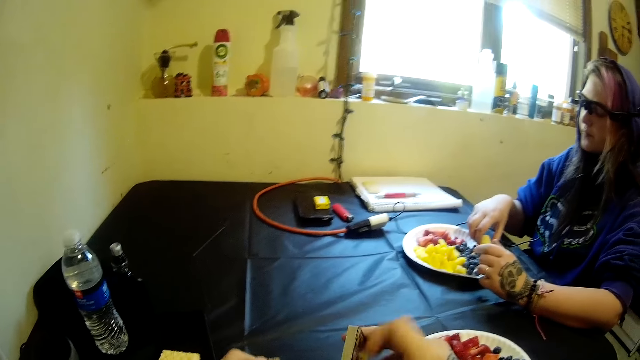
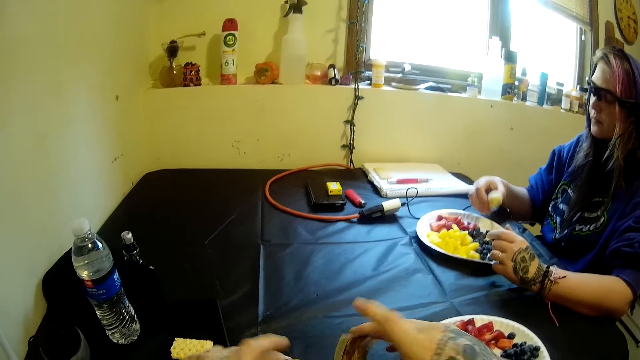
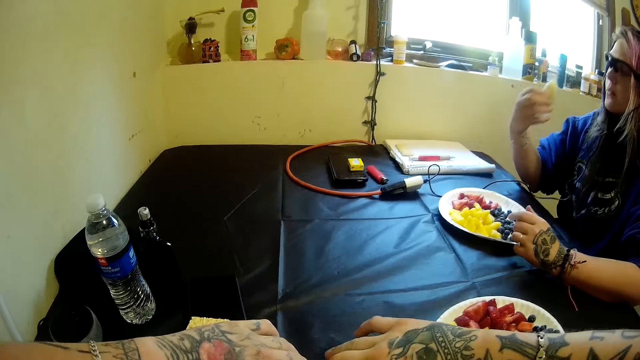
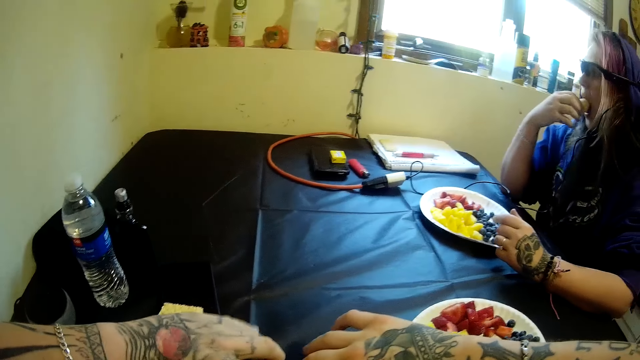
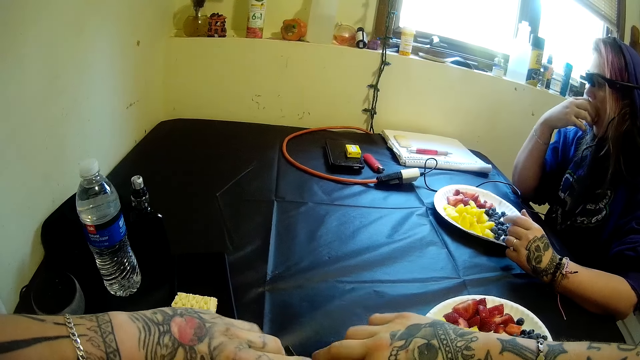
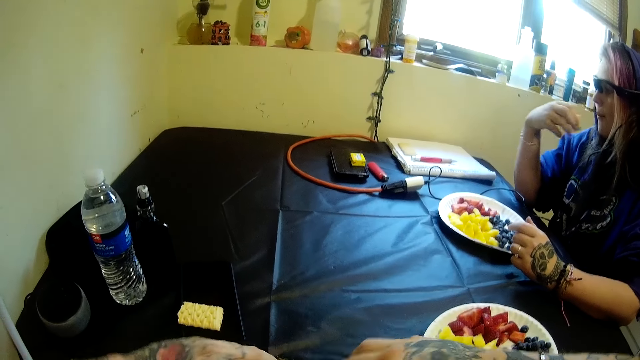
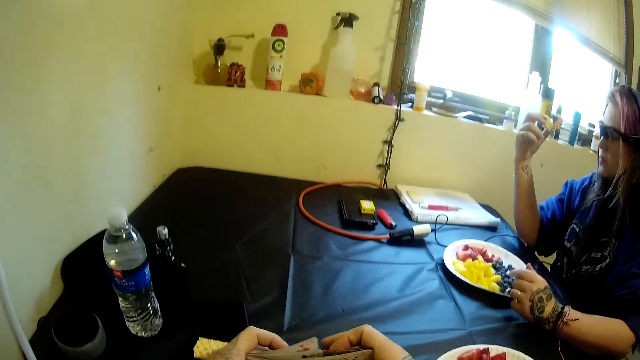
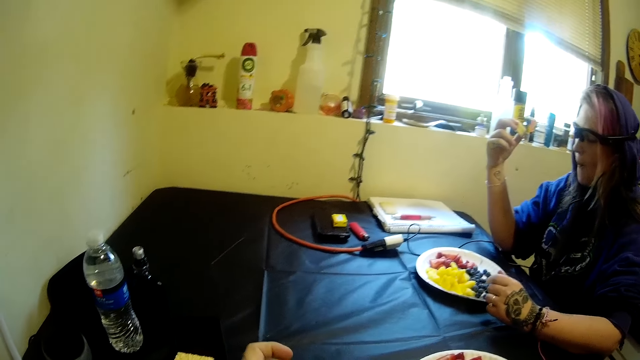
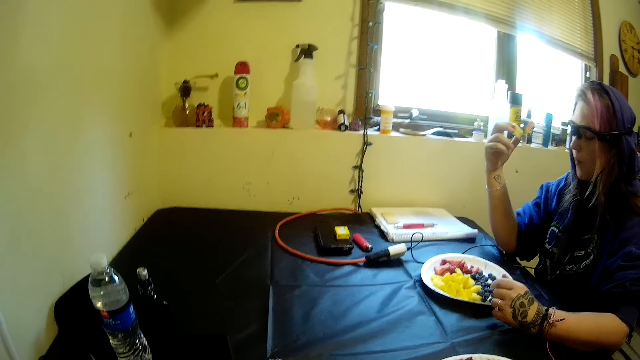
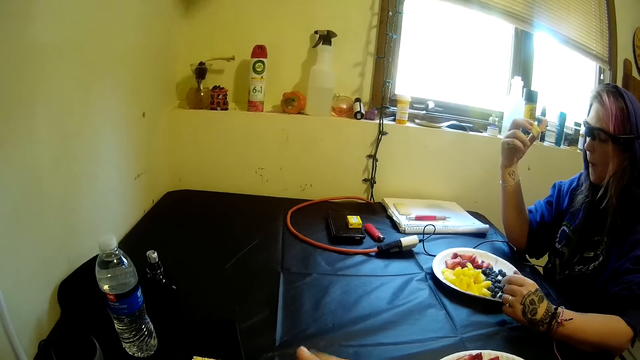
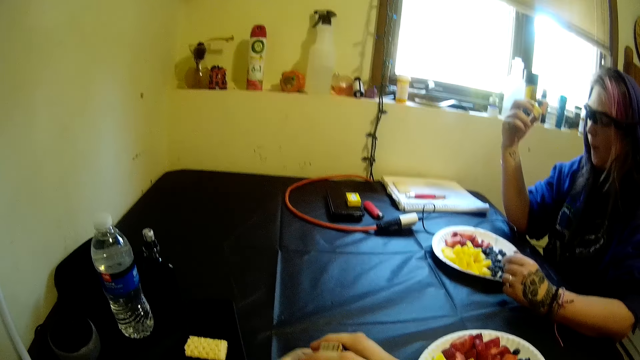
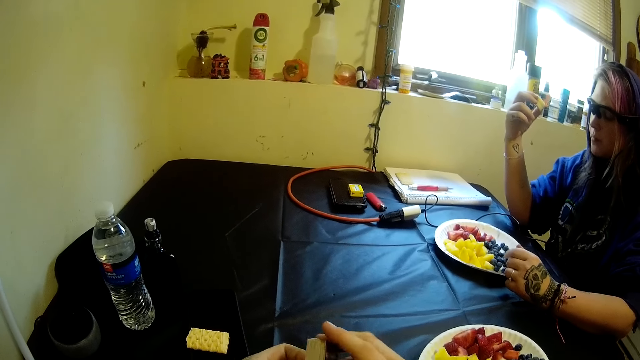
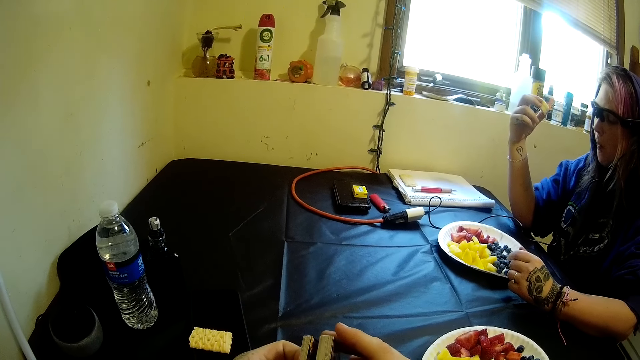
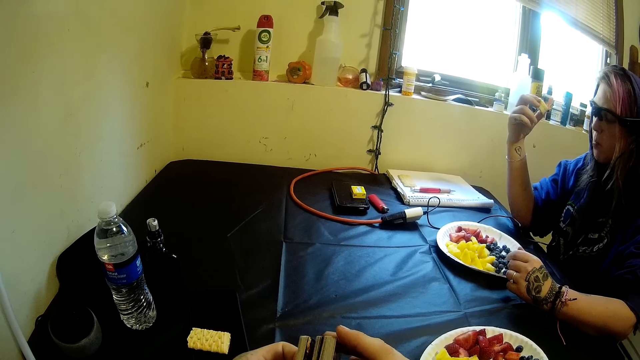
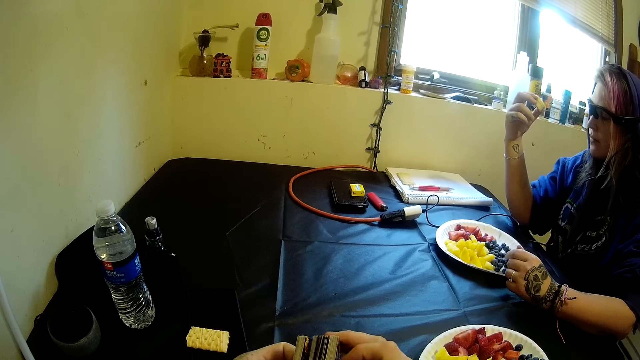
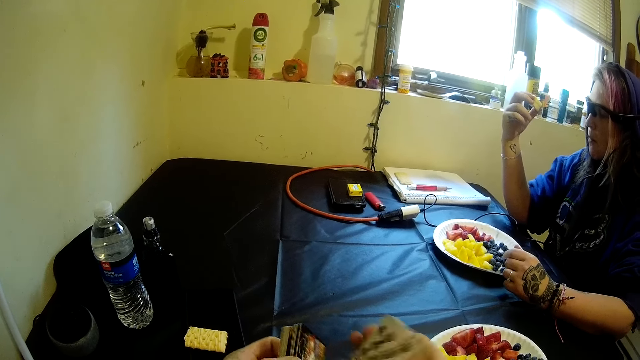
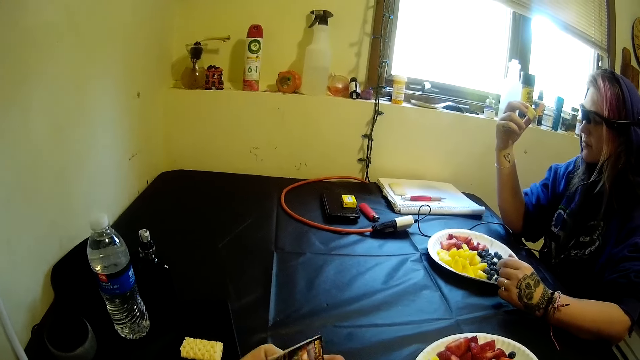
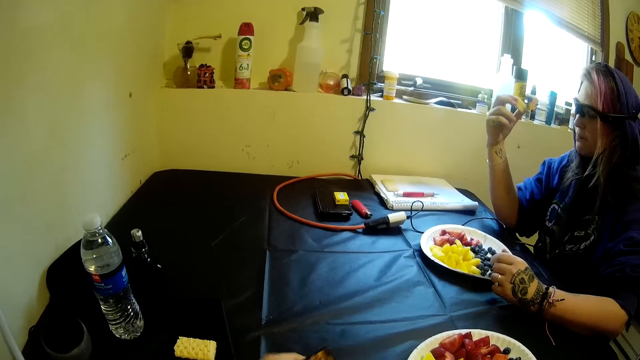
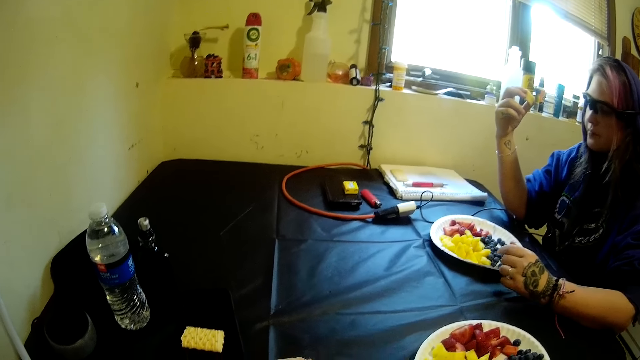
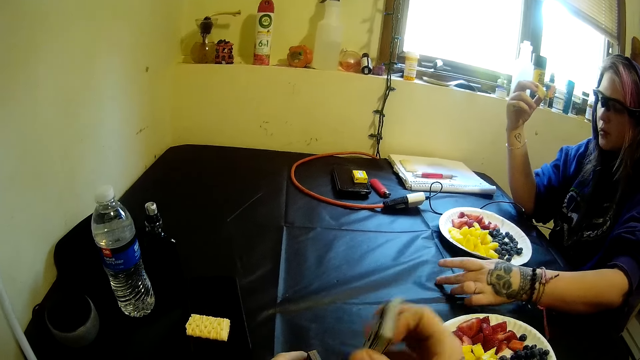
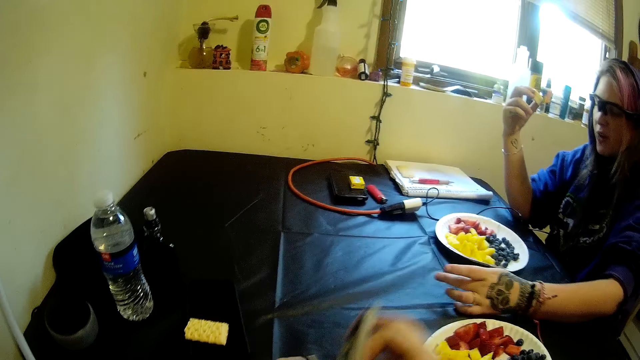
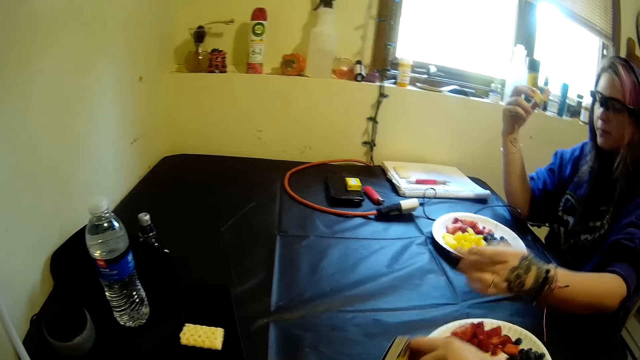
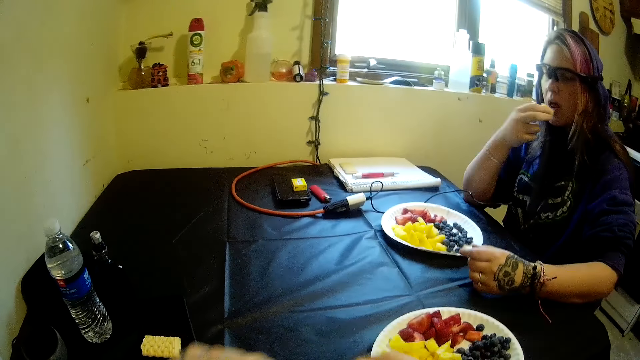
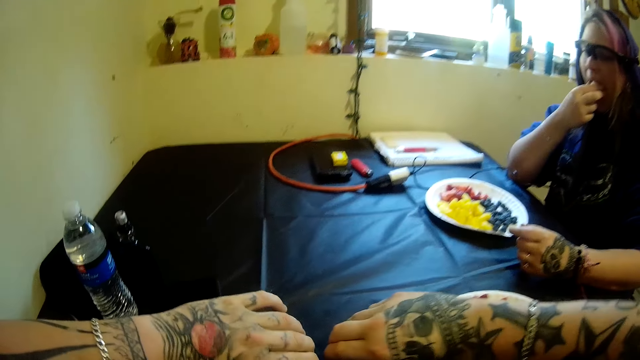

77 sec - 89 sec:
The woman picks another piece of banana from her plate and eats the piece of banana.

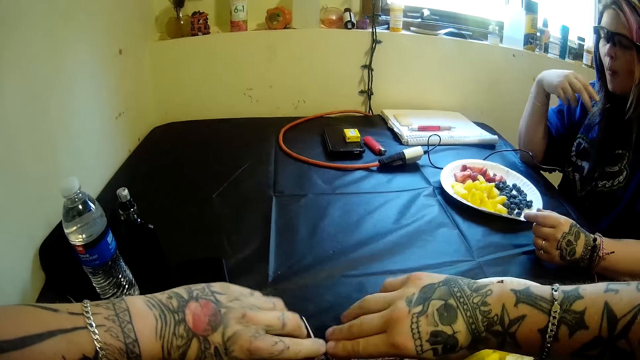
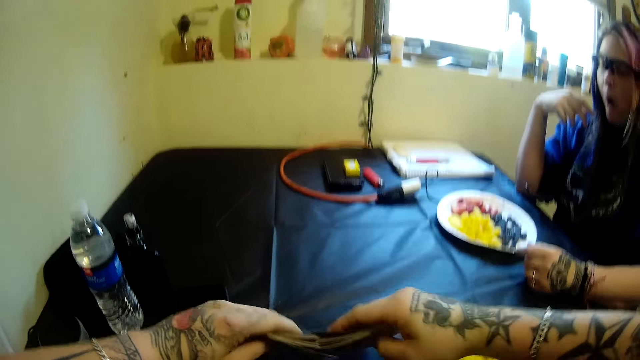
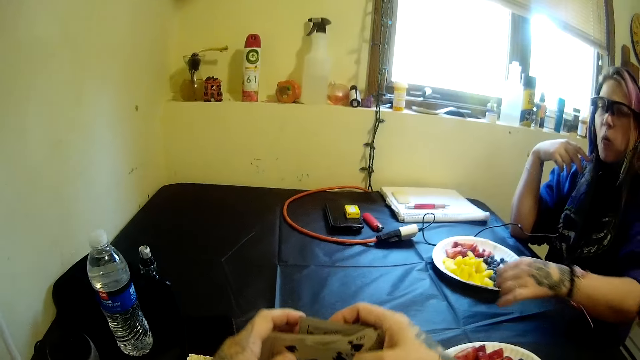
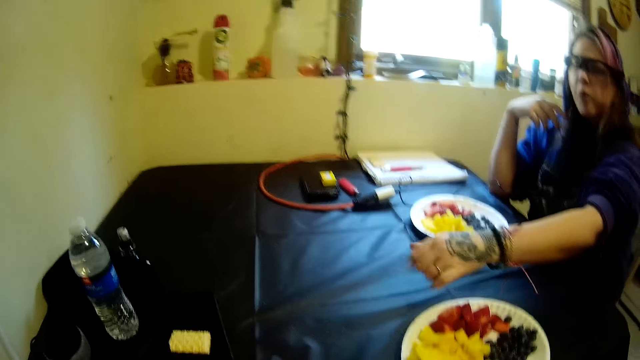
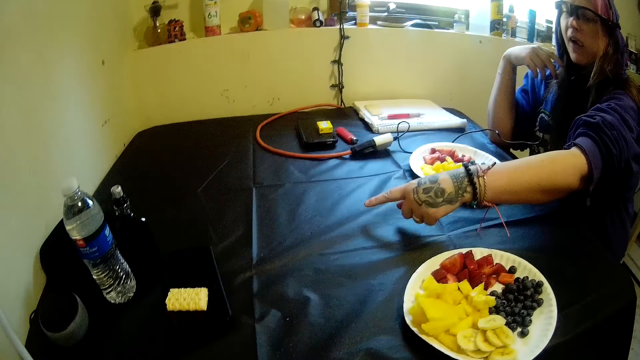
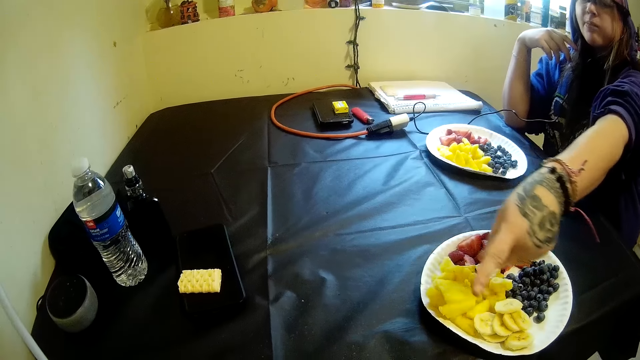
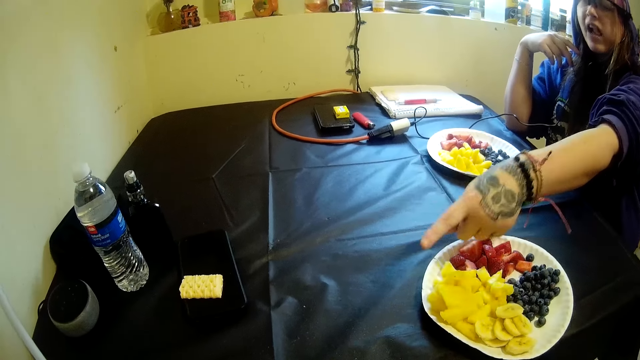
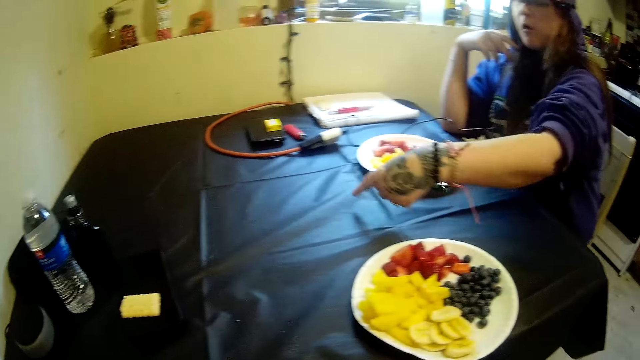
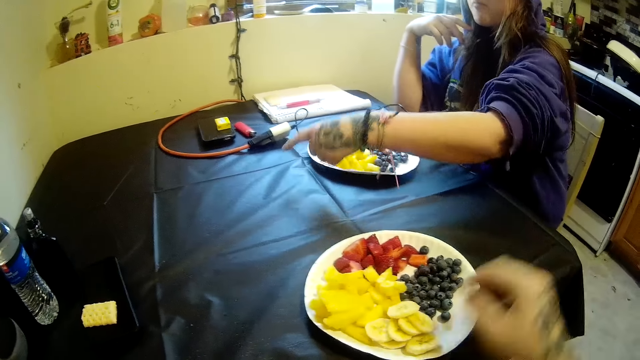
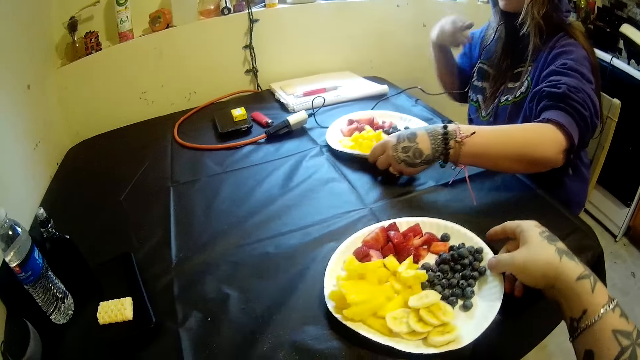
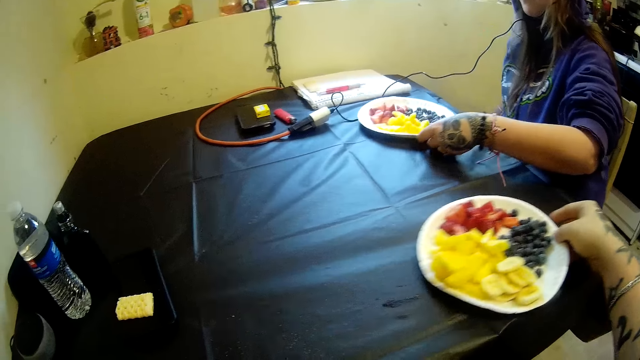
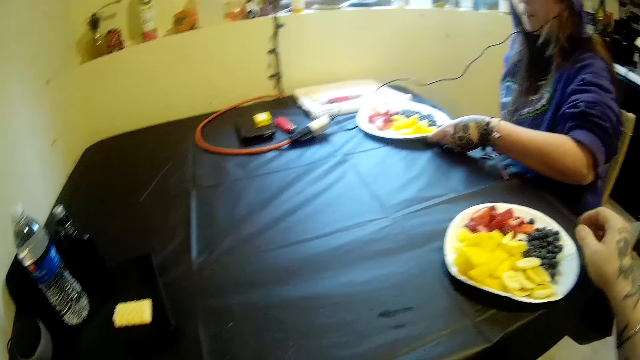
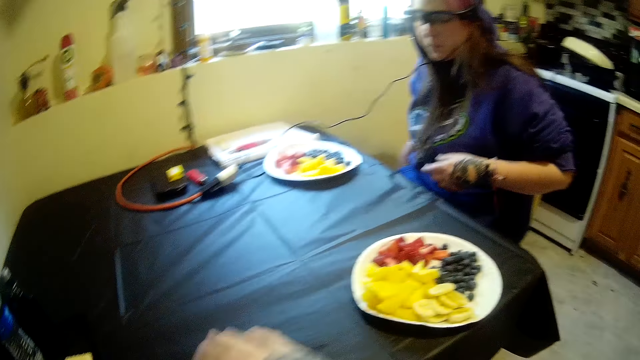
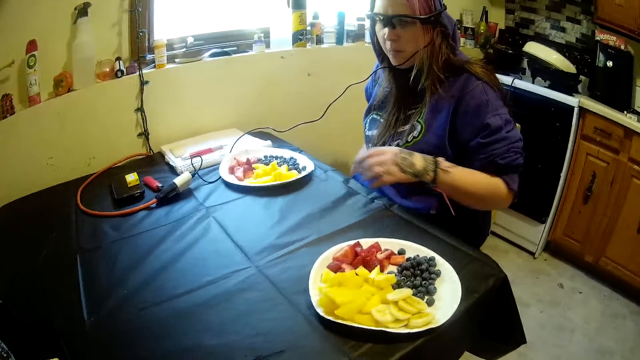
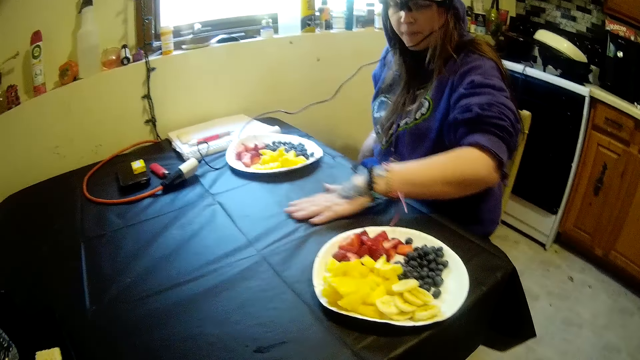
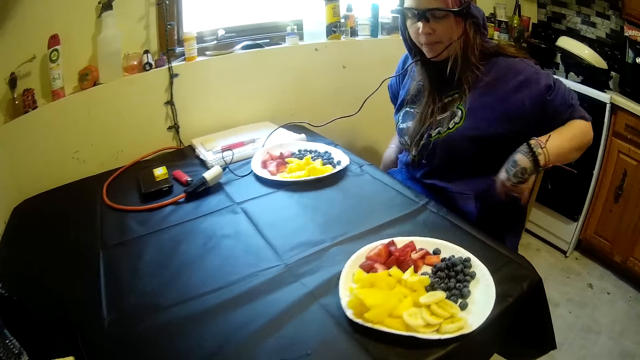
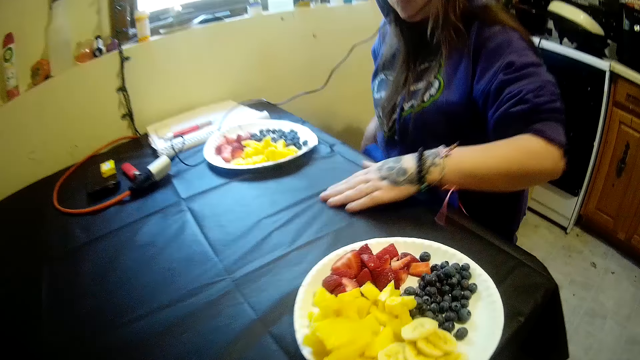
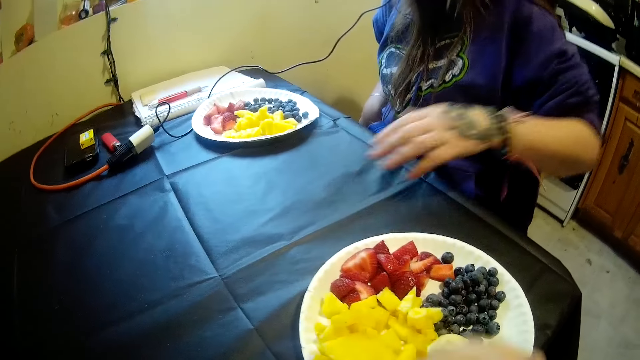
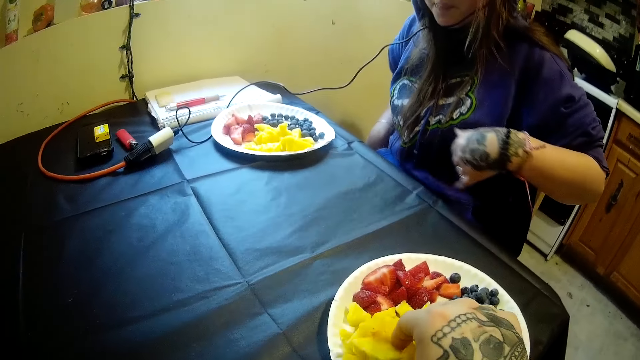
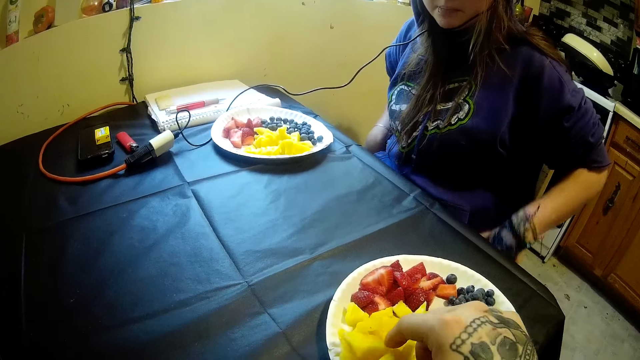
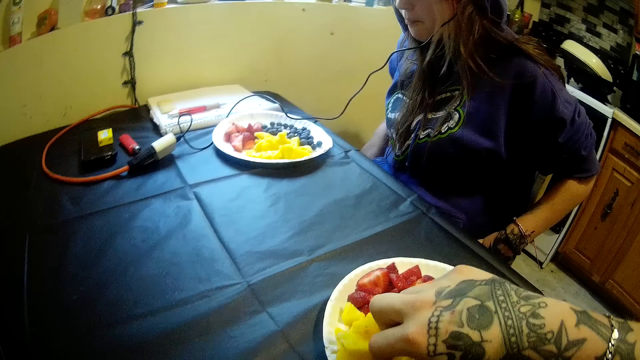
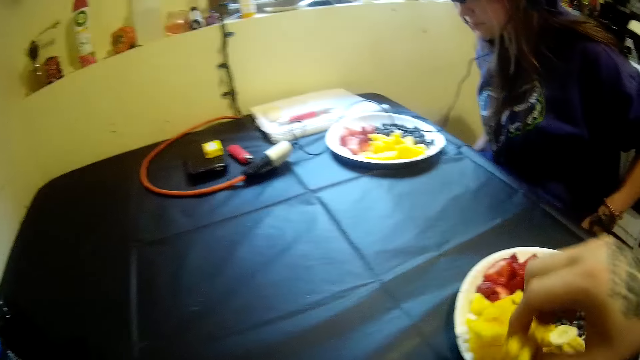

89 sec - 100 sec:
The woman talks to the camera wearer. The camera wearer pushes the plate aside on the table. The woman moves on the table, cleans the table with her hand and straightens the table cloth. The camera wearer picks a piece of pineapple from his plate.
